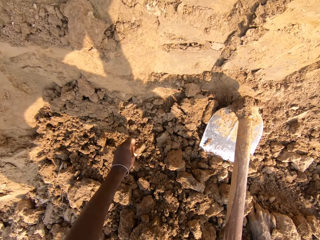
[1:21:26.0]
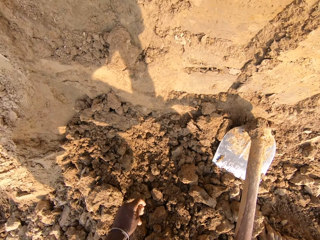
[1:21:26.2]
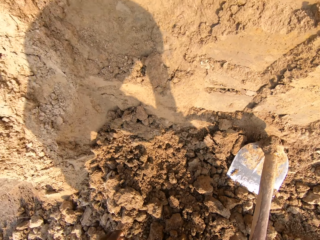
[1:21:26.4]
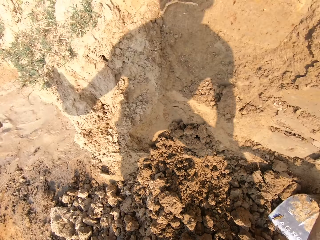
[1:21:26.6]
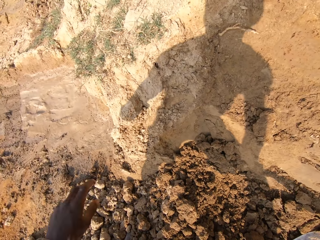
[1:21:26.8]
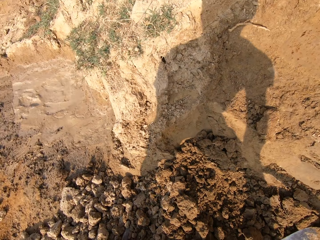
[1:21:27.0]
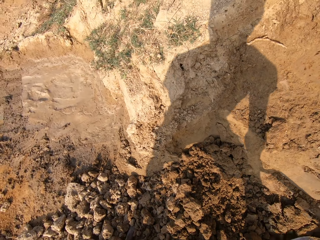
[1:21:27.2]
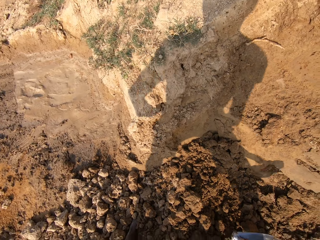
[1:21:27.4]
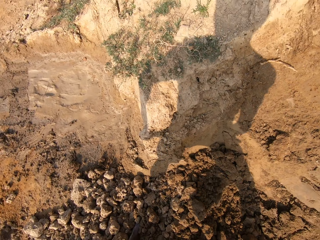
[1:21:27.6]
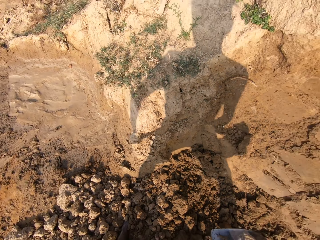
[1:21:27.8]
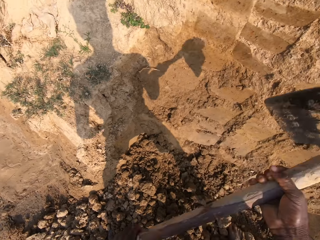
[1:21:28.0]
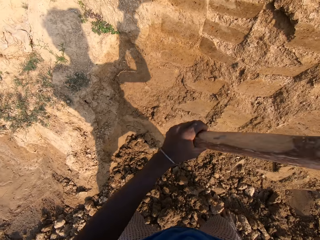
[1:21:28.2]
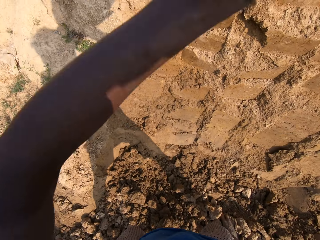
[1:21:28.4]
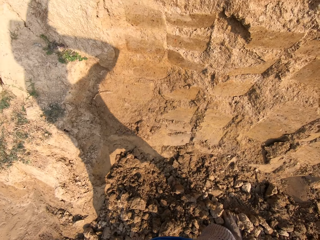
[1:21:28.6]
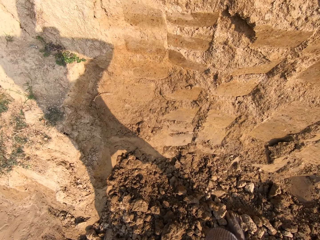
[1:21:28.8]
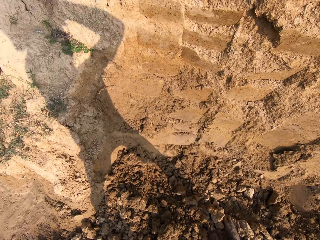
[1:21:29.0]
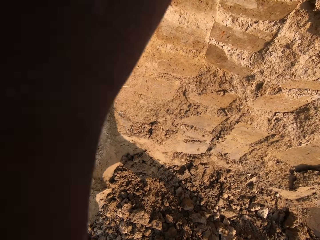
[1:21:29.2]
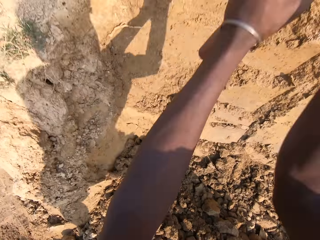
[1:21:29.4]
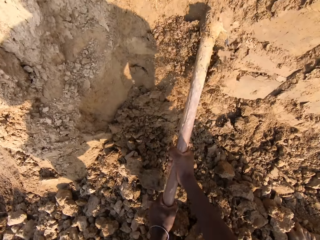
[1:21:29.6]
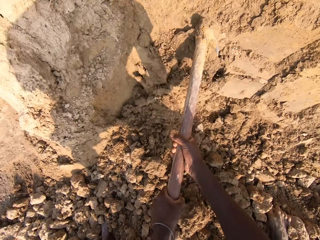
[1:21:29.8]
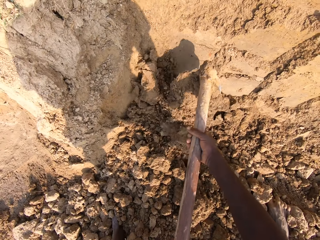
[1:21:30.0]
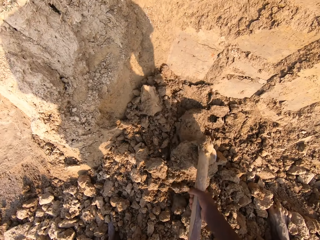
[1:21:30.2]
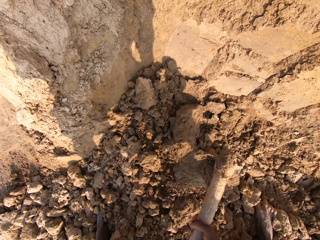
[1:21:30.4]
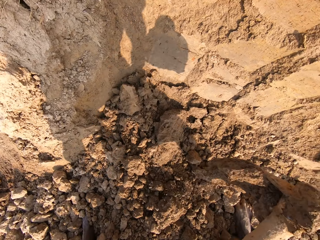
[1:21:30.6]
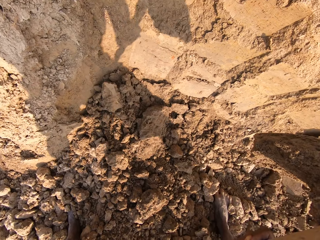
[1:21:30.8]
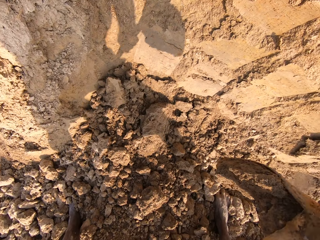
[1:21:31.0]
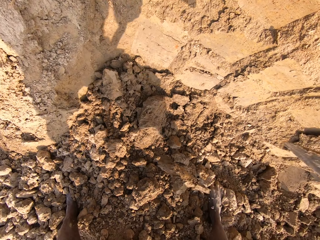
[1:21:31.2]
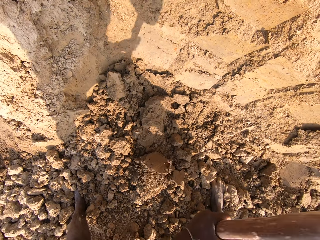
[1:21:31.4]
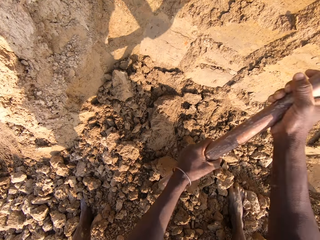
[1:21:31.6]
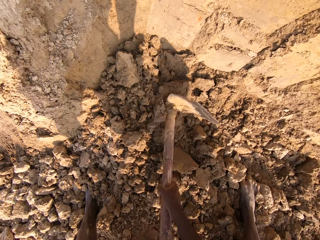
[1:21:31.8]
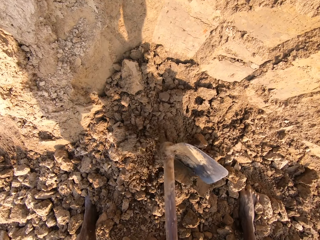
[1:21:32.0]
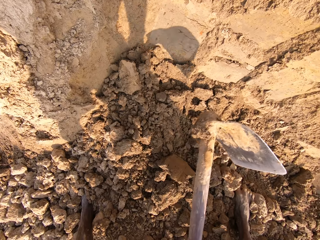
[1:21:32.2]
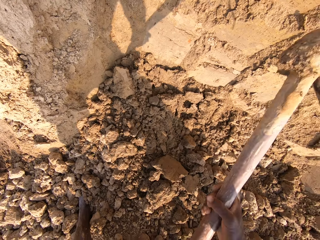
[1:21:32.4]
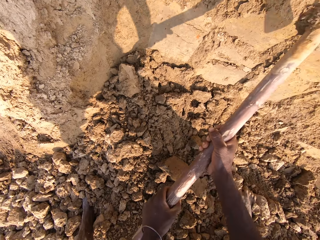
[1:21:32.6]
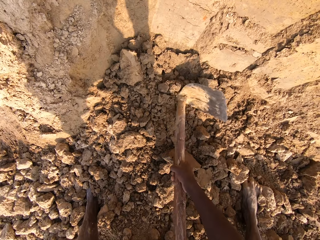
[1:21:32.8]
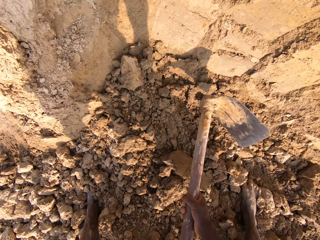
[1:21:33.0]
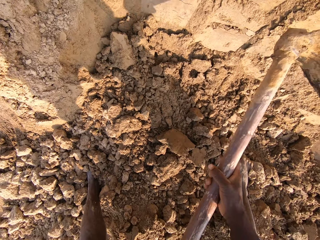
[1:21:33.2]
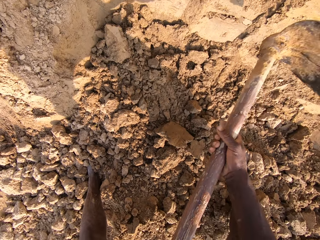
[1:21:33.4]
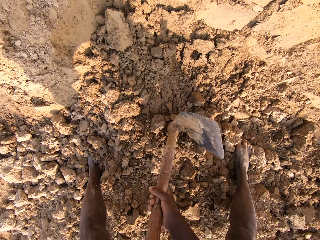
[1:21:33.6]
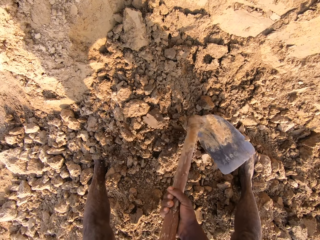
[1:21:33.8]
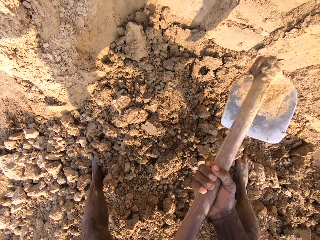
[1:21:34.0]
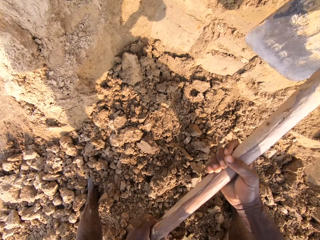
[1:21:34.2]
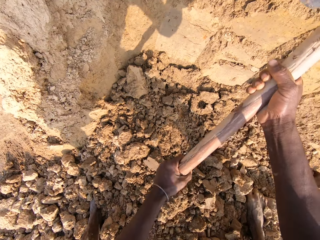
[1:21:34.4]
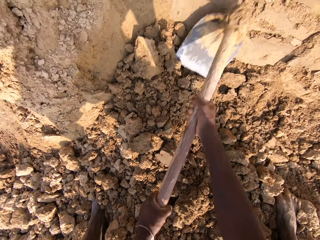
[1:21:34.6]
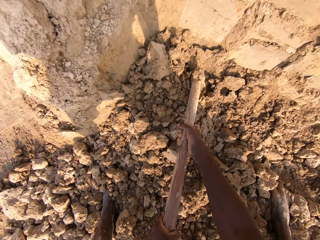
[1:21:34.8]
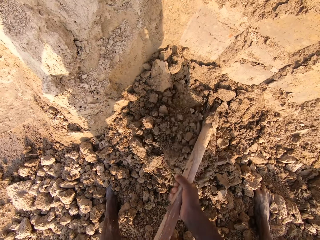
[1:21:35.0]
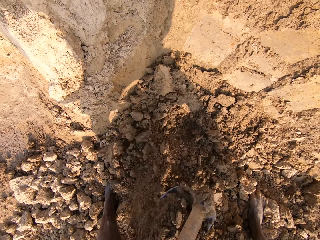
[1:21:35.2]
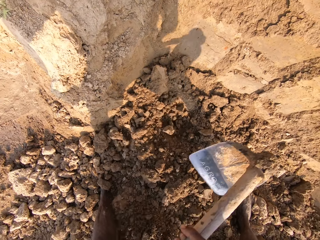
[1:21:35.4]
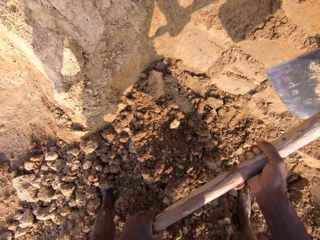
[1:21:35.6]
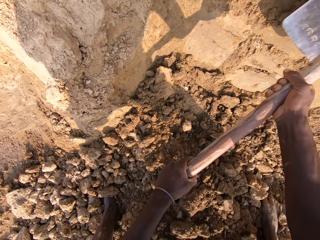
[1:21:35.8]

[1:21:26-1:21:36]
The camera wearer picks up a stone from the soil. They throw the stone away. They dig the soil using a hoe. They break sand with the hoe.

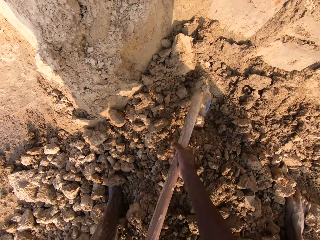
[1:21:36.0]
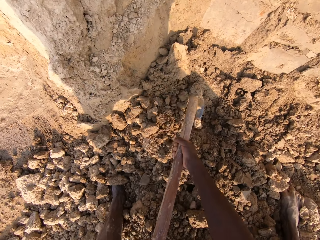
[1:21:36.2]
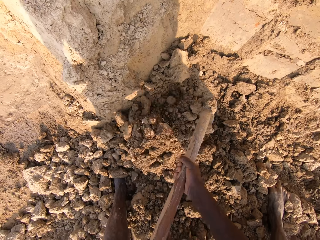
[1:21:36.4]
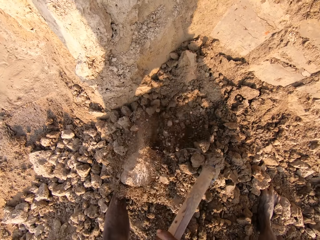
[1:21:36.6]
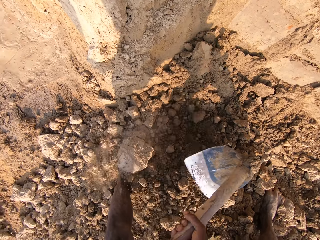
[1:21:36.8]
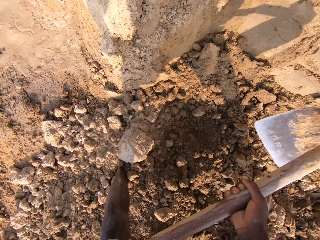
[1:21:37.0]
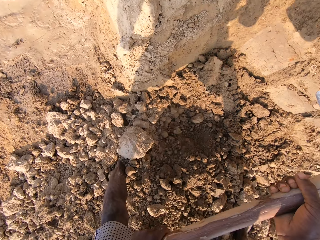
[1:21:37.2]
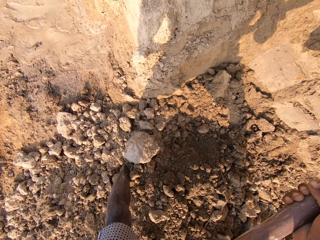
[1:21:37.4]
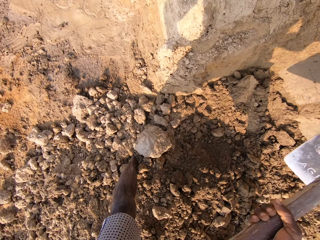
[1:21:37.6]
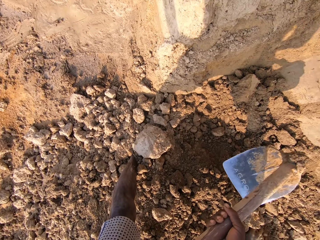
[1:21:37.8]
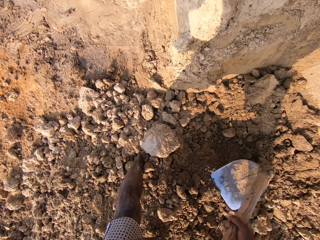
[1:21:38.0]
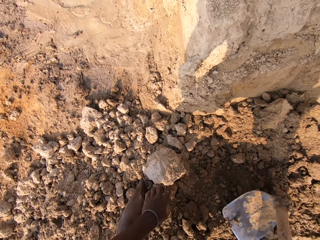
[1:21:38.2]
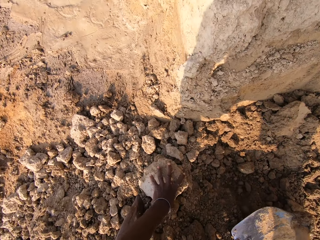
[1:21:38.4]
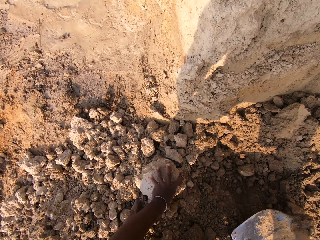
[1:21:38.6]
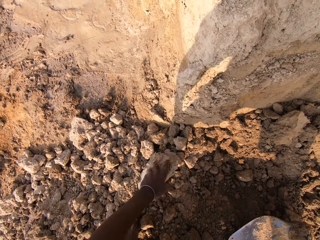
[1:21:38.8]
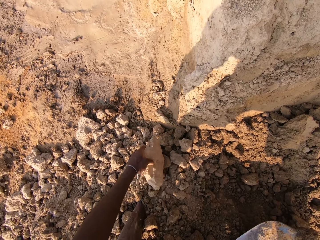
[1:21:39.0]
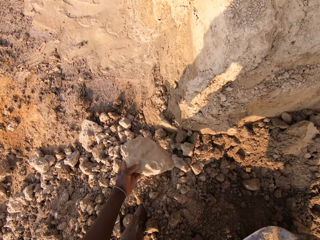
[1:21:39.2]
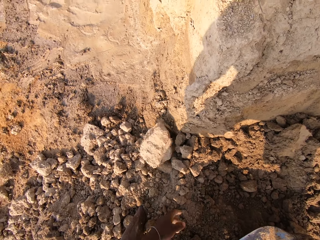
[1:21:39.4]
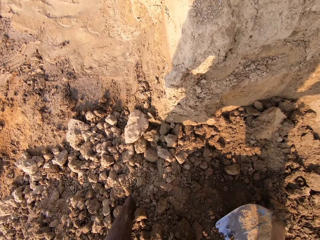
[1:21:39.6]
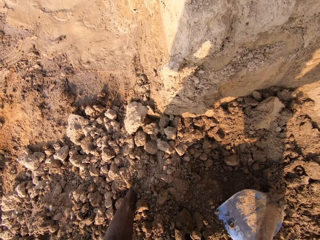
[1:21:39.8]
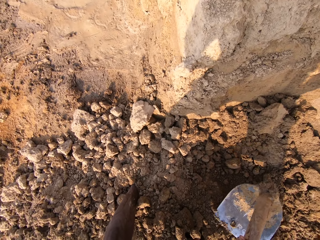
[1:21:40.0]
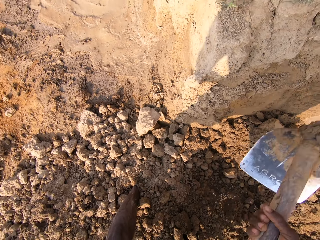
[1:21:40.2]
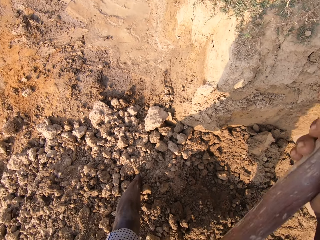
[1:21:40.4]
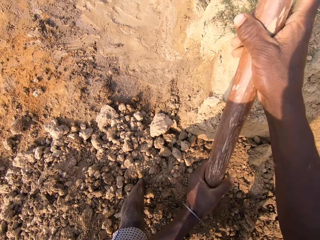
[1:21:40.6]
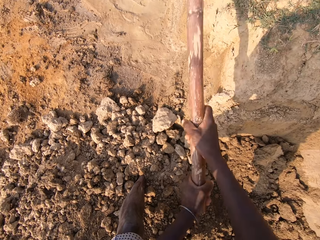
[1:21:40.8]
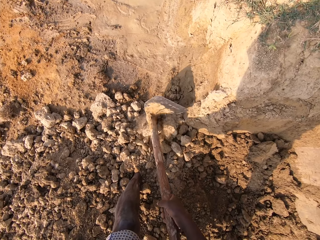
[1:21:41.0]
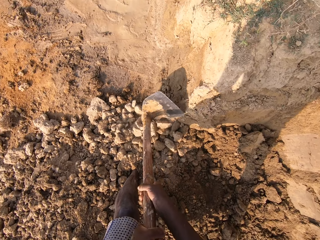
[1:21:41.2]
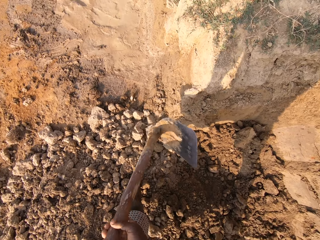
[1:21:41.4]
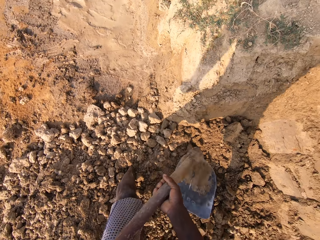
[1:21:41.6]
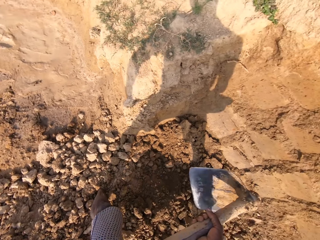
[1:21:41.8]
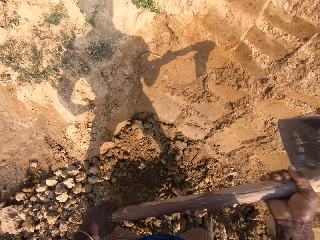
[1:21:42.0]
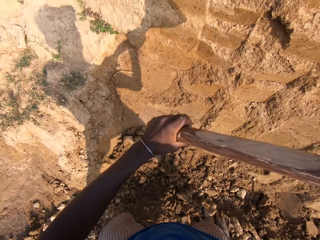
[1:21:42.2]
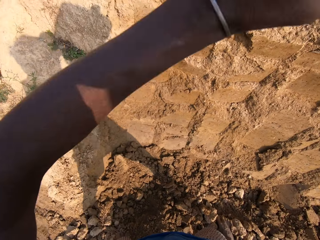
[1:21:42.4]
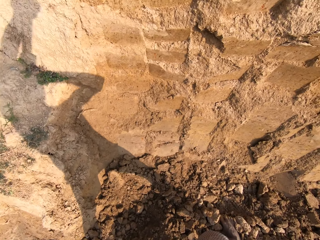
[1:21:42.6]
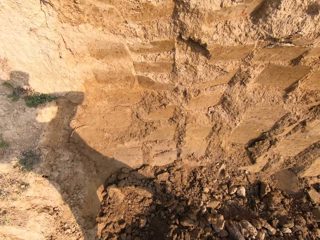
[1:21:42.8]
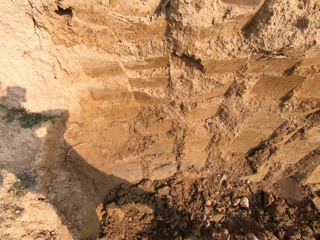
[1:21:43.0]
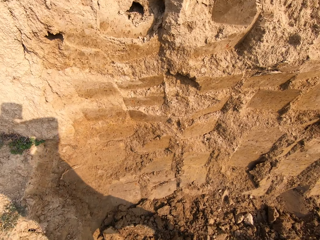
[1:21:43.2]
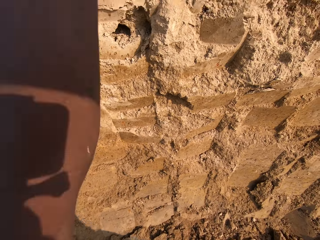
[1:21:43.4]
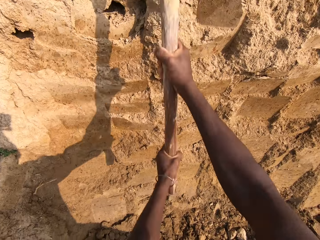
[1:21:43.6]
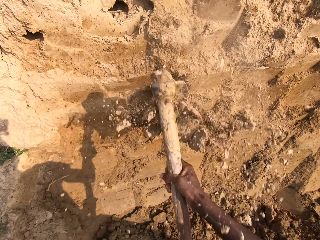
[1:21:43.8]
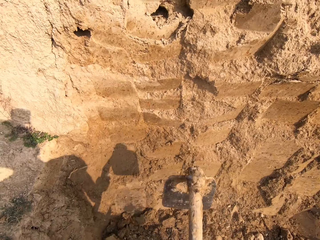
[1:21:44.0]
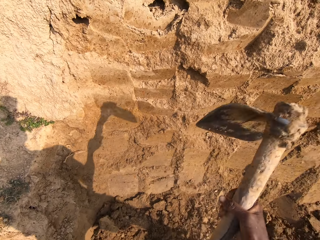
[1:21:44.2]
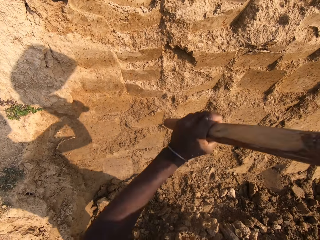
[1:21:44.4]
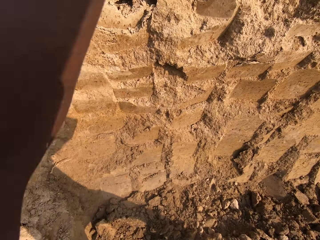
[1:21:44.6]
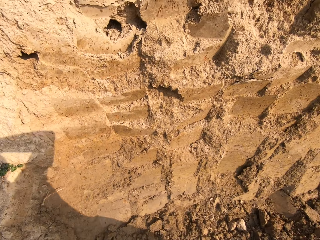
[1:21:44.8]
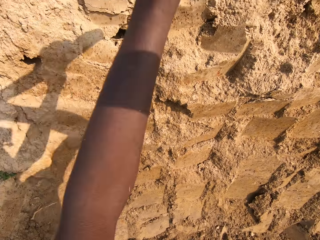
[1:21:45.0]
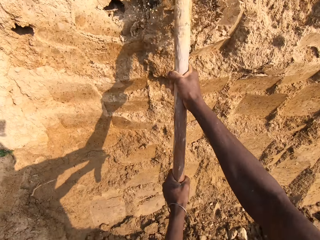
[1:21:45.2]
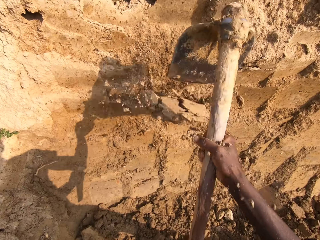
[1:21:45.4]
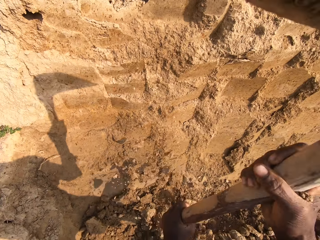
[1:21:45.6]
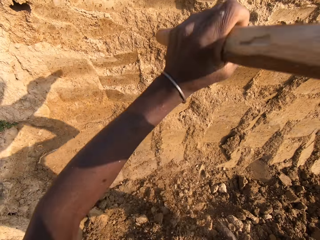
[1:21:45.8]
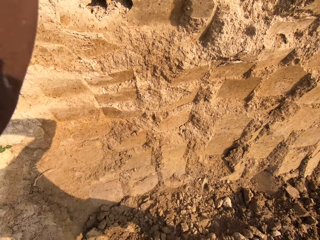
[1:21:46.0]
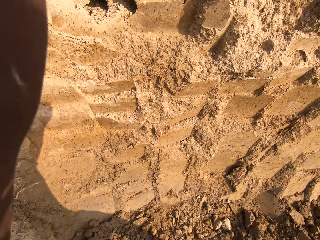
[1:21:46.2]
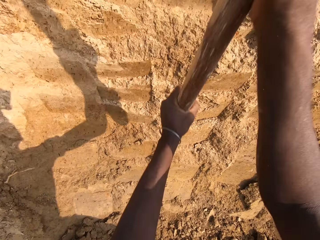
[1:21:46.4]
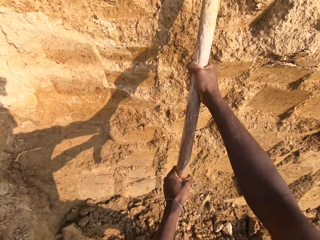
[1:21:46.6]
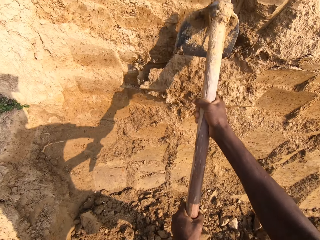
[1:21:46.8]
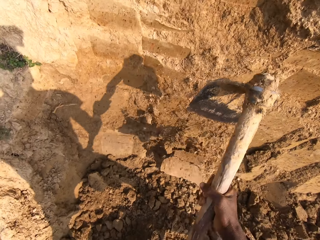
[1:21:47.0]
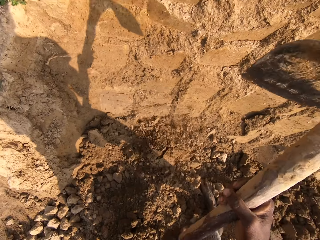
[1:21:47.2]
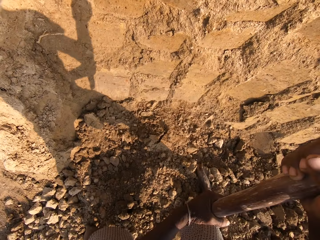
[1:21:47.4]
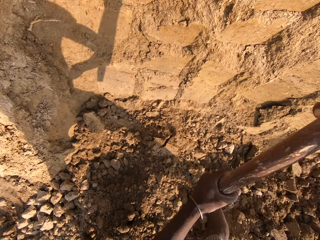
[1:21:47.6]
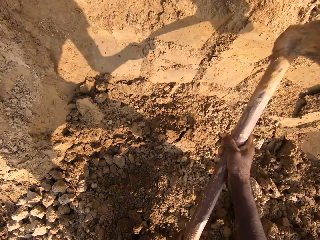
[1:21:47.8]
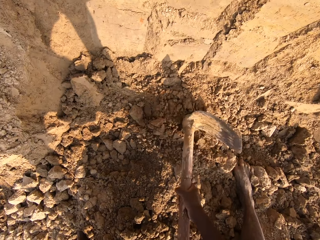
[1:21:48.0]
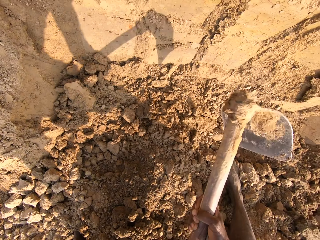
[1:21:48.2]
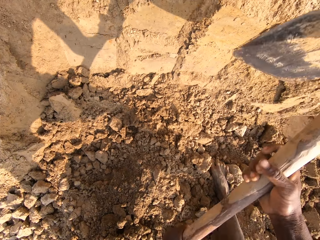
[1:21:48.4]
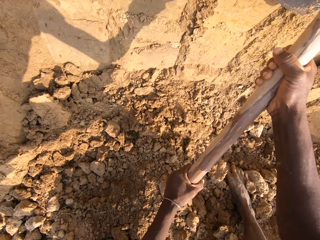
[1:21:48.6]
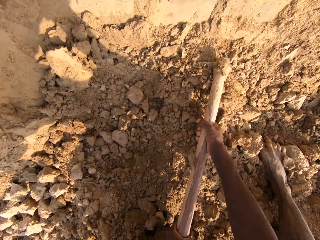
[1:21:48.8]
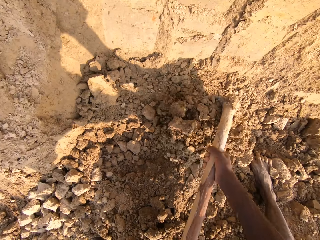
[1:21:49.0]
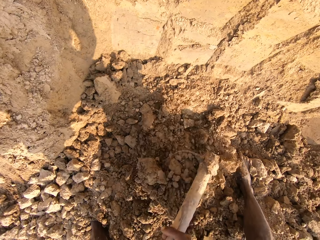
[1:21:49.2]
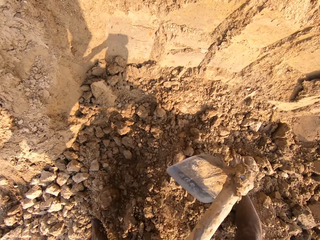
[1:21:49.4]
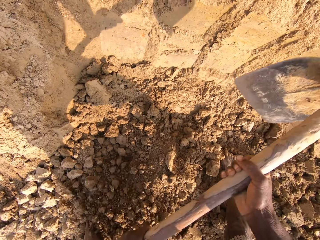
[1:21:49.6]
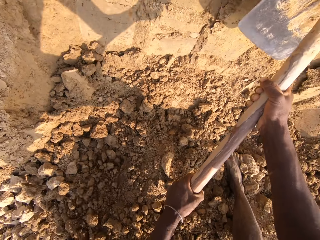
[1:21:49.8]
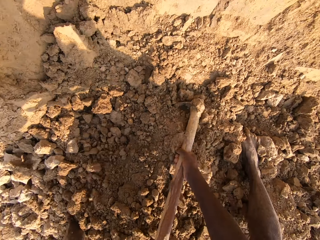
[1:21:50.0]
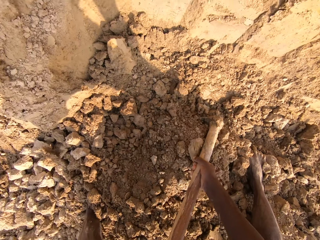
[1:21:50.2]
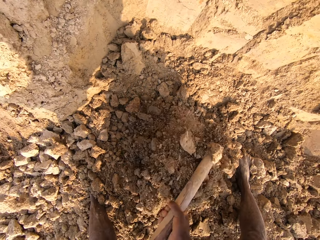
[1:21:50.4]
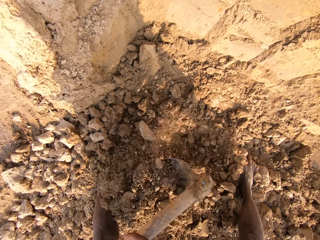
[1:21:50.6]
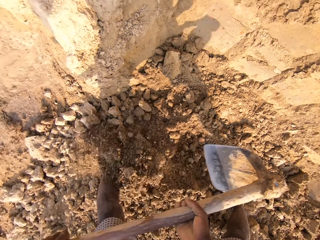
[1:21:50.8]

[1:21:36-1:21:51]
The camera wearer drops the hoe on the ground. They move a stone. They touch the soil. They hit the soil with the hoe. They break sand with the hoe. They dig the soil using the hoe. They dig sand with the hoe.
